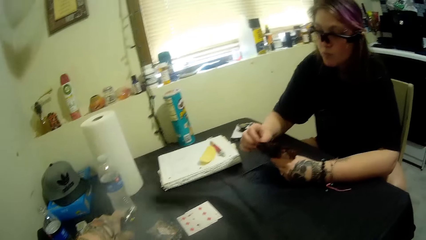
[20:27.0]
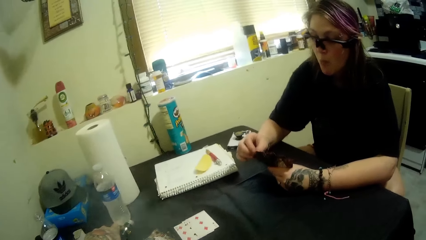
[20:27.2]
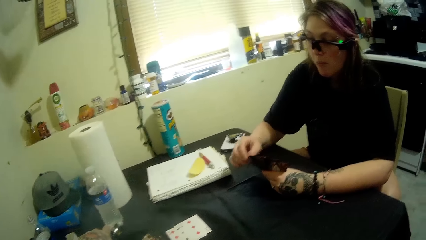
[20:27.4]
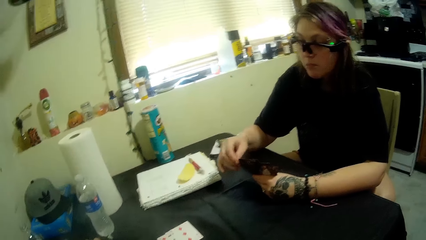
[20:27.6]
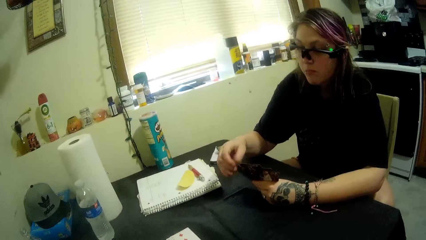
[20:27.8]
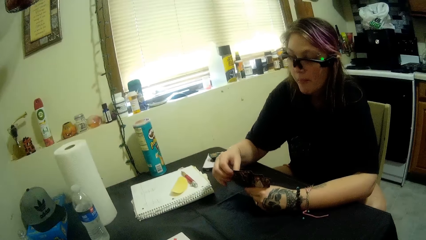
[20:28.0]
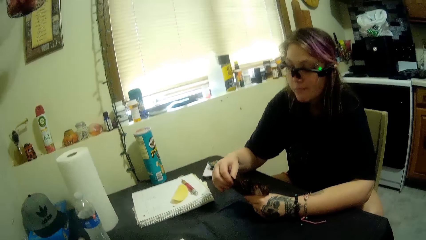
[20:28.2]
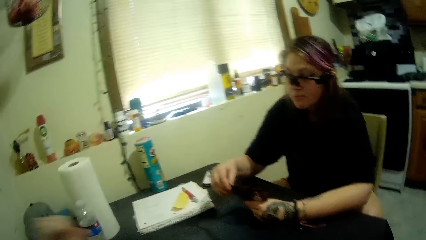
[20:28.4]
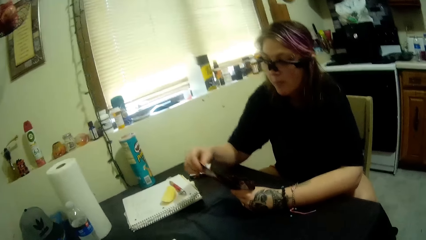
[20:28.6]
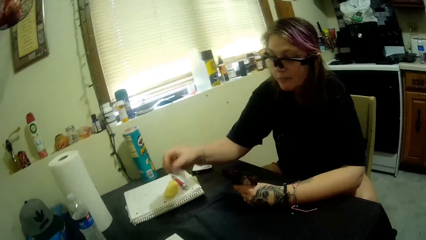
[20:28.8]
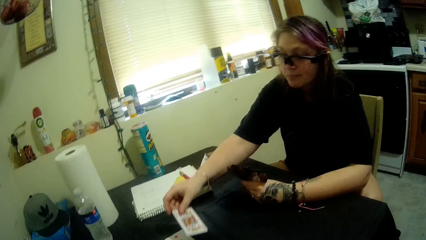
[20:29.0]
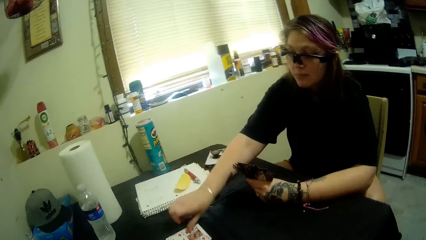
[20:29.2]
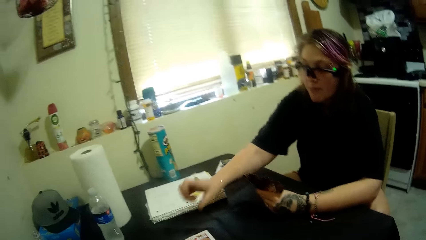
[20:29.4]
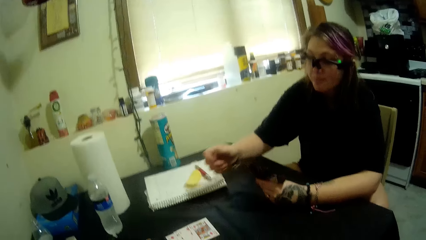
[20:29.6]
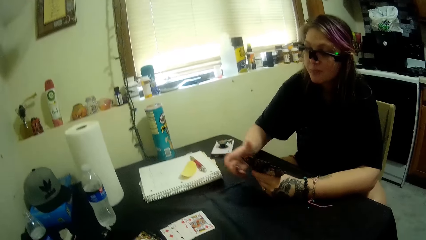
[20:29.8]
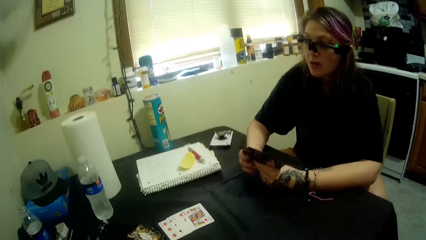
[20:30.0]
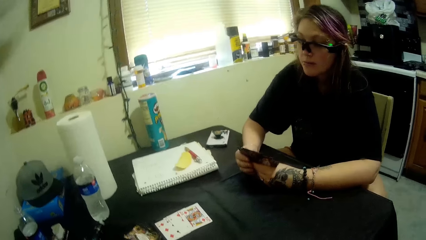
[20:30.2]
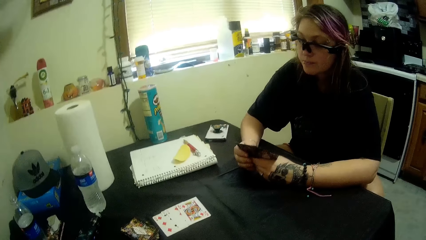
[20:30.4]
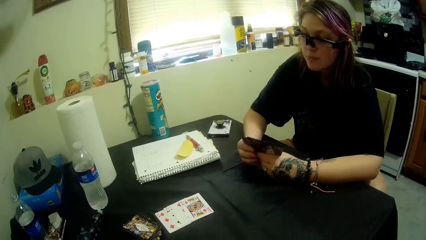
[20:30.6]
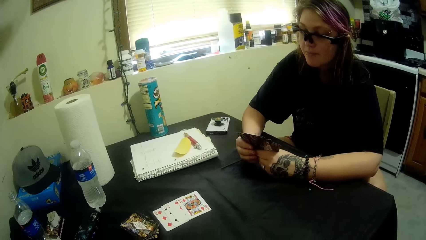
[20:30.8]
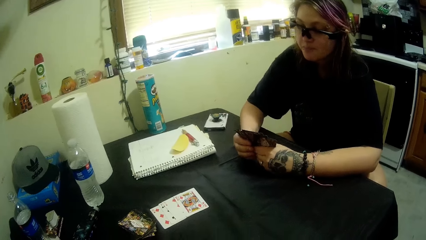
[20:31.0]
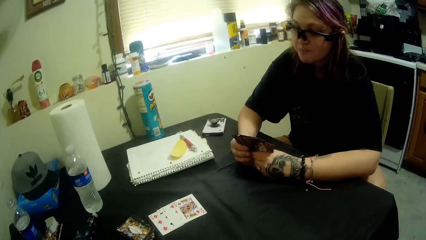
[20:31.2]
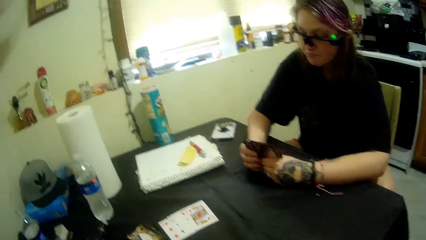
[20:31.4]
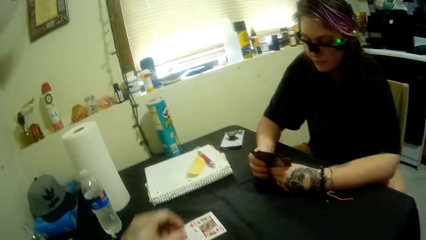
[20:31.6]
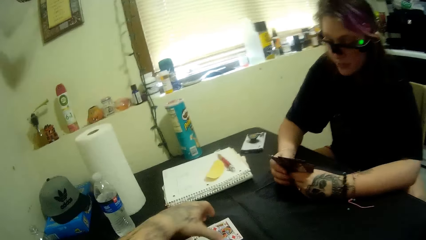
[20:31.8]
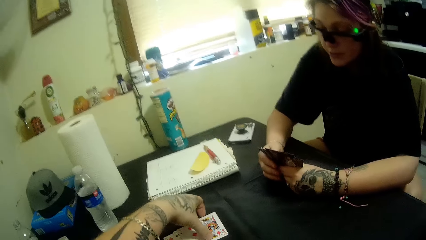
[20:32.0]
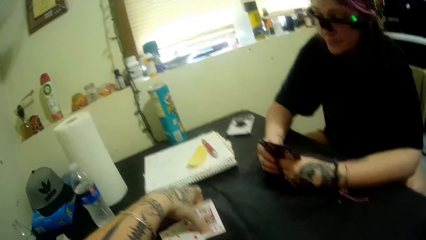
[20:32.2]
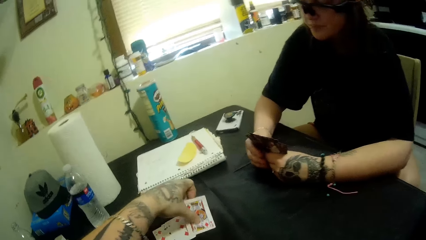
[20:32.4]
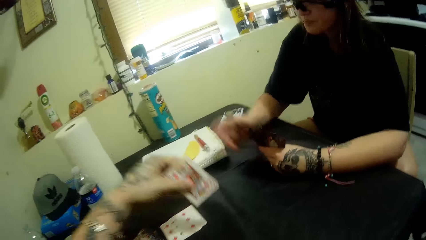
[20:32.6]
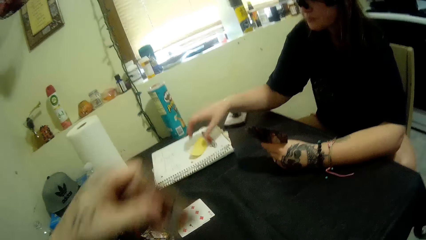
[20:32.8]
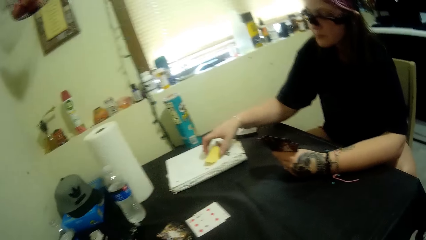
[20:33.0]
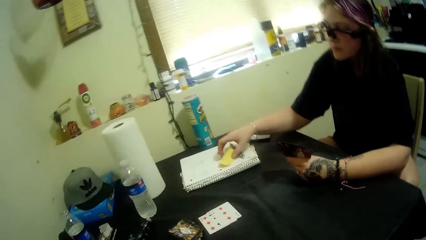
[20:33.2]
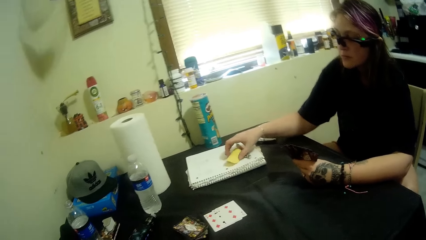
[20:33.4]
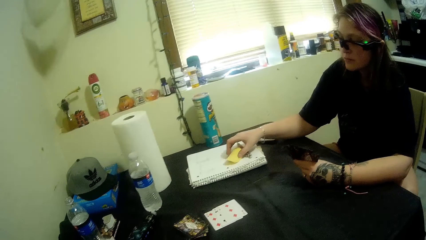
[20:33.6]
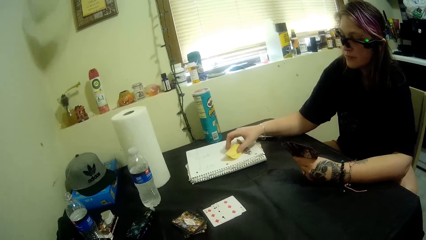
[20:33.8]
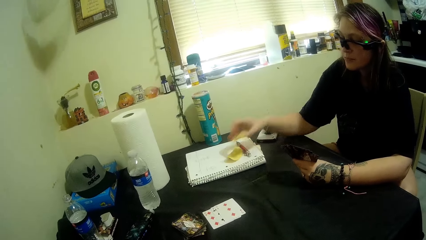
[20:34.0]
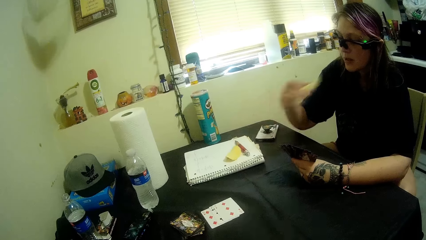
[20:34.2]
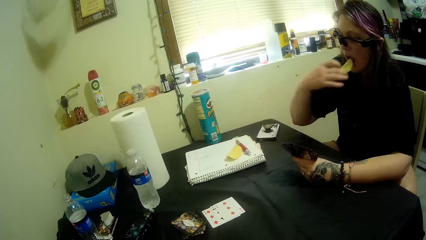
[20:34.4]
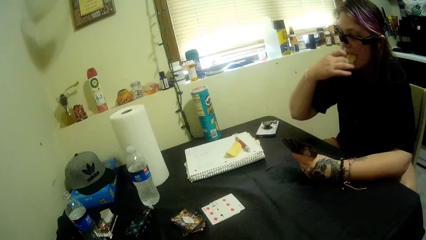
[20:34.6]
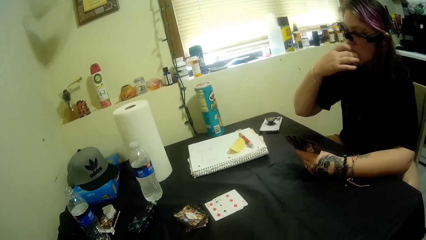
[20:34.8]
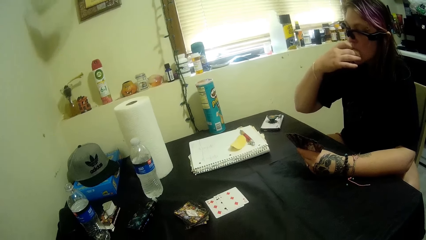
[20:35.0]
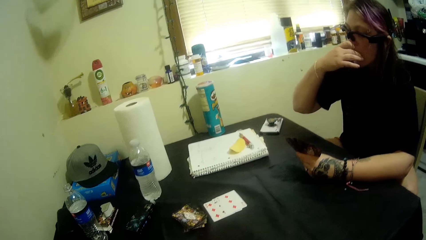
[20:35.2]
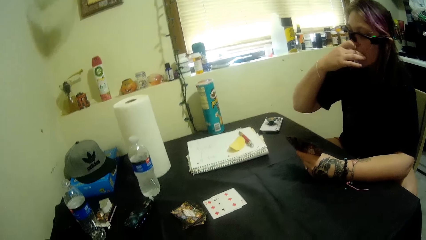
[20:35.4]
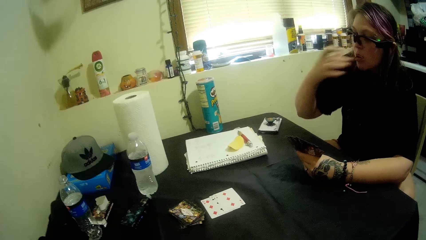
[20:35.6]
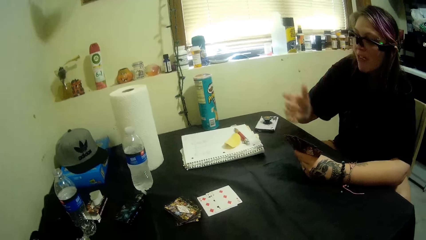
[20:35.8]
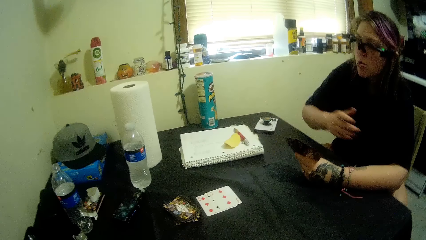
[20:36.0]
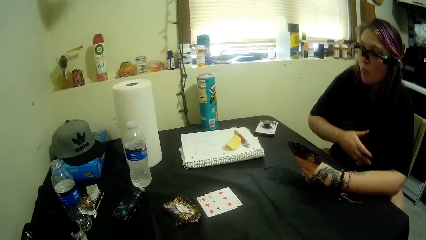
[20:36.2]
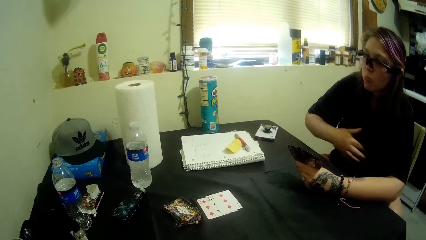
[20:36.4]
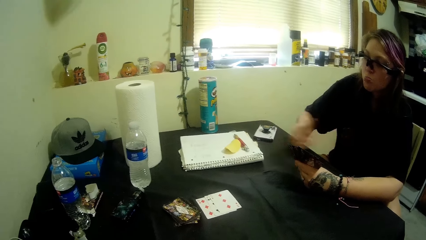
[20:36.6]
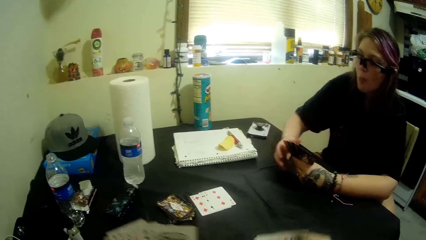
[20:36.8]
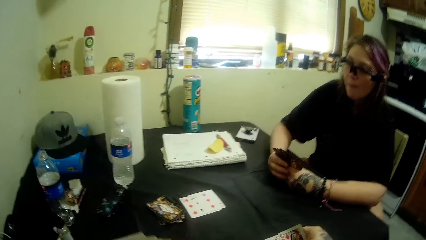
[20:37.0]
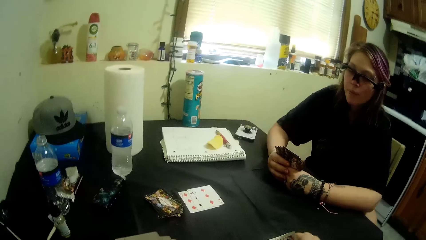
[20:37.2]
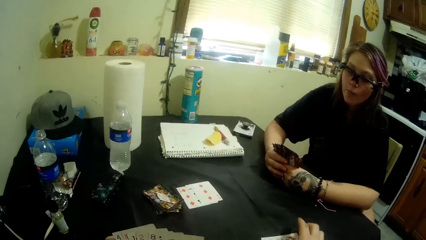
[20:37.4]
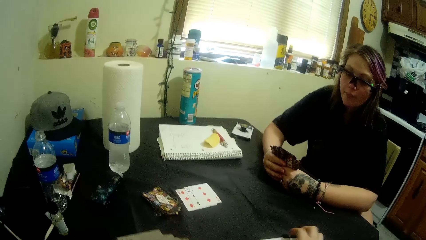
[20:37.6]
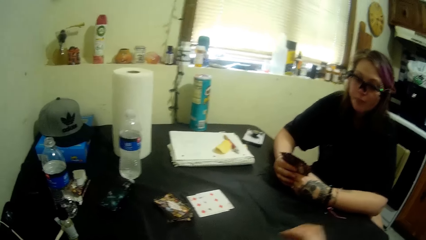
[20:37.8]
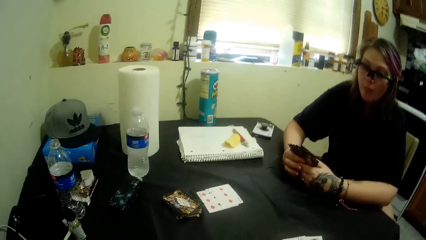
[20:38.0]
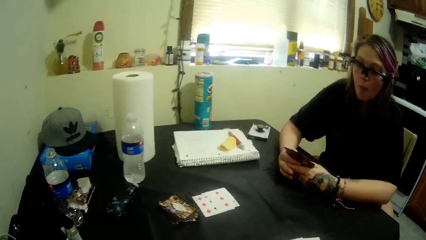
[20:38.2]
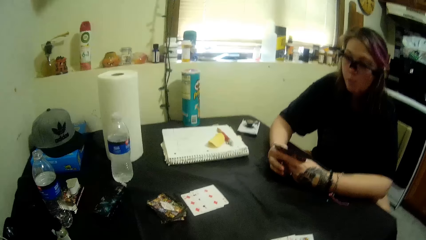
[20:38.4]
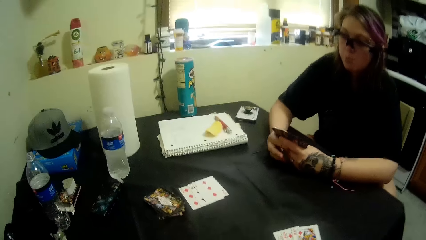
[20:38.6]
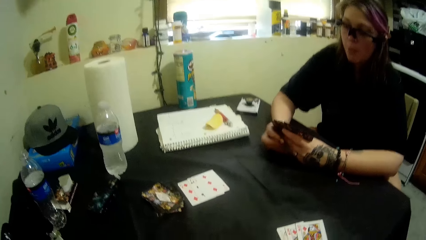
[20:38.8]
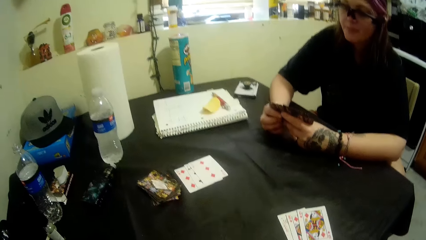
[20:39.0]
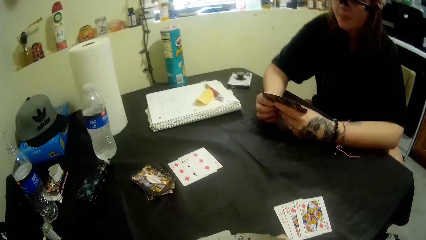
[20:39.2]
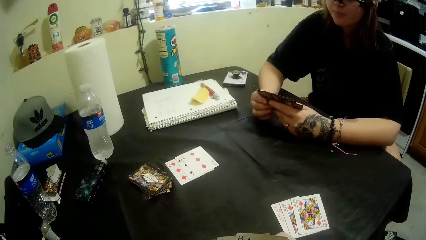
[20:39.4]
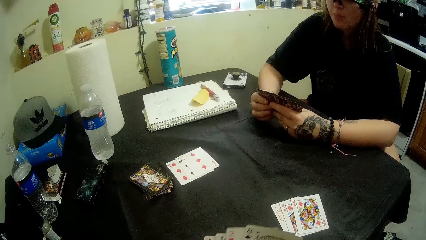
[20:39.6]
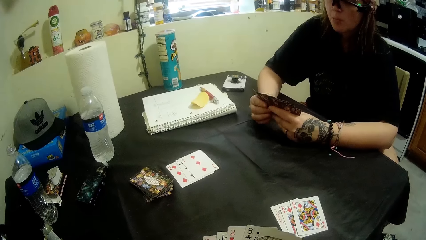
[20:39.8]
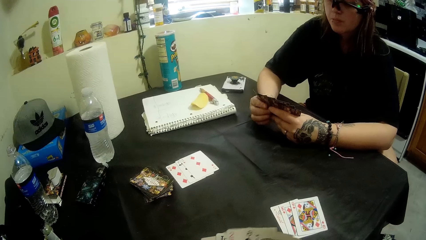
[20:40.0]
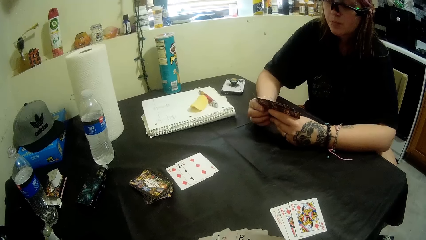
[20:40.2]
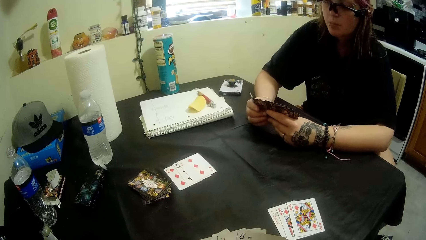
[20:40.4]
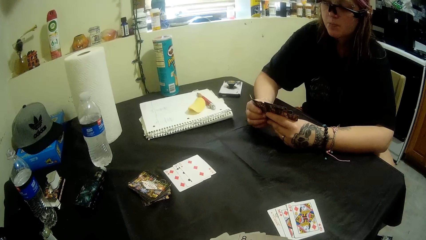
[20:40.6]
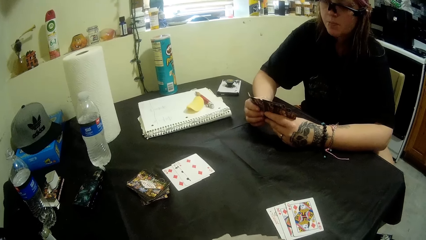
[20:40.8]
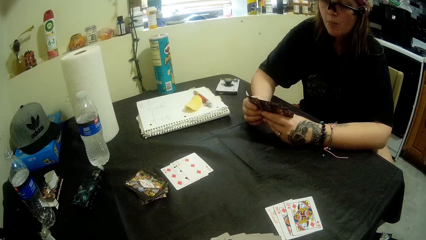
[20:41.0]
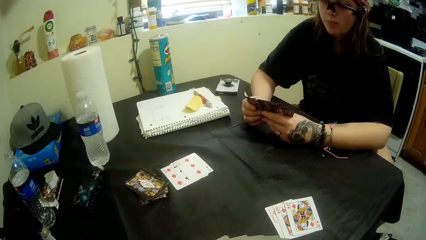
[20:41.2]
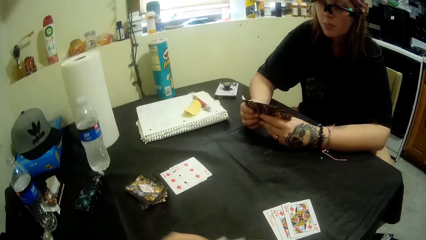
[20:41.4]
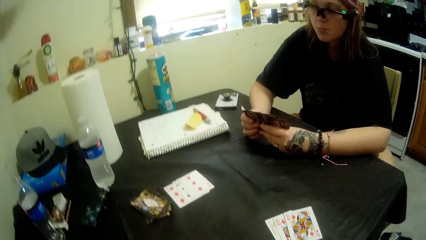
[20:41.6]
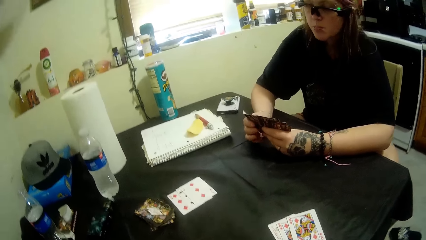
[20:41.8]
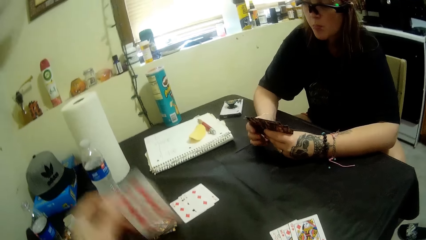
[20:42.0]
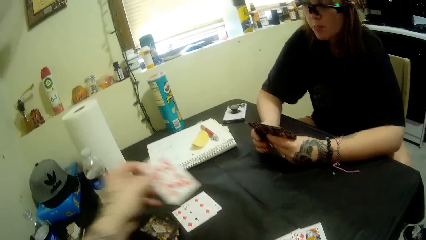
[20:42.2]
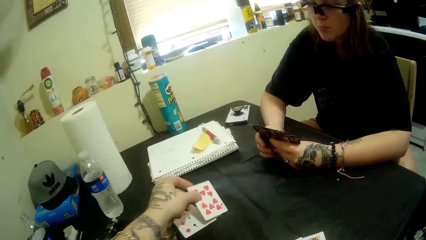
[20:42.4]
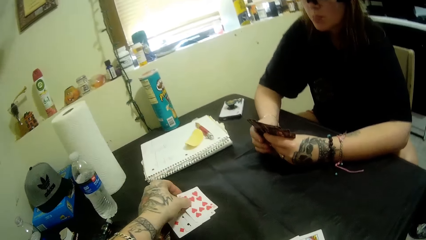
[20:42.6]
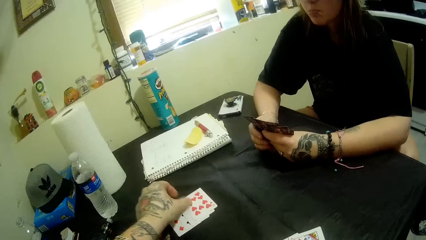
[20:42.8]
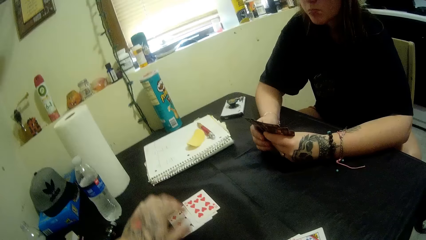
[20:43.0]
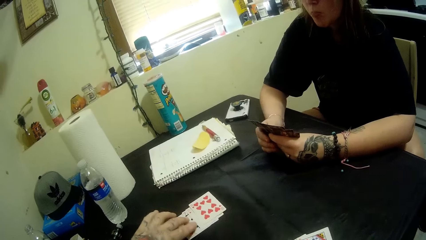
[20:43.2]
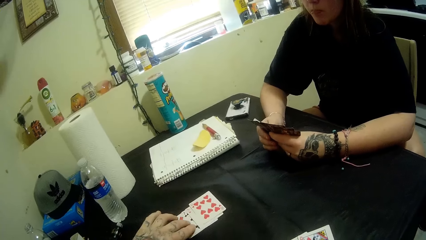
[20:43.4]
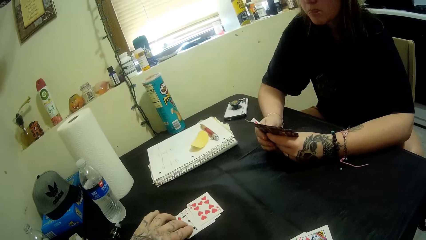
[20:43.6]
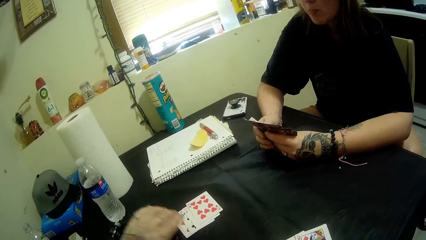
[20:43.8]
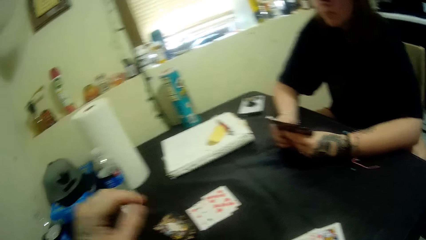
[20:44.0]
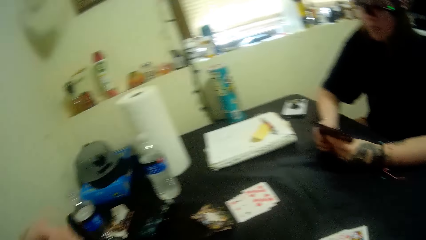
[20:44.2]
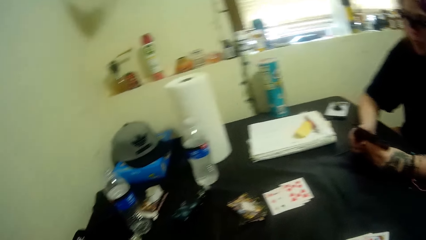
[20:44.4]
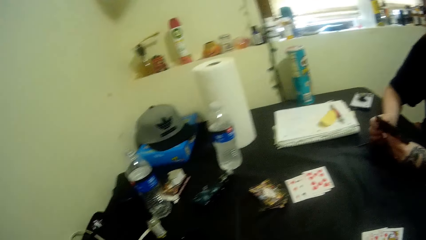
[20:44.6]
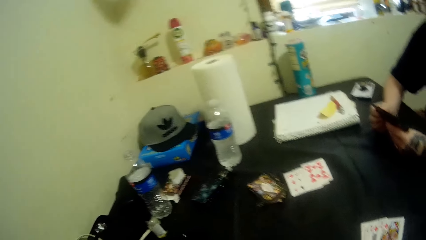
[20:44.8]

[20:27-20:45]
The camera wearer drops the shisha bottle on the table. A woman puts some play cards on the table. The camera wearer picks up a card from the cards on the table. The woman takes a piece of crisps from the book. The woman eats part of the snacks on the table. The camera wearer puts some cards on the table. The woman arranges her play cards. The camera wearer puts a play card on the table.
